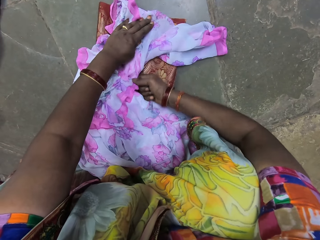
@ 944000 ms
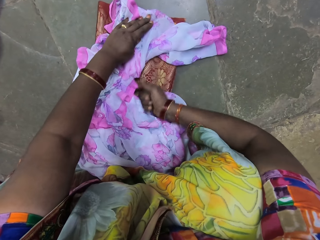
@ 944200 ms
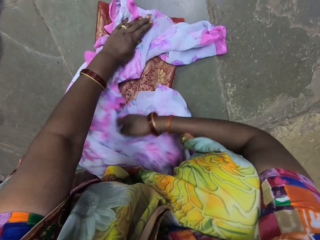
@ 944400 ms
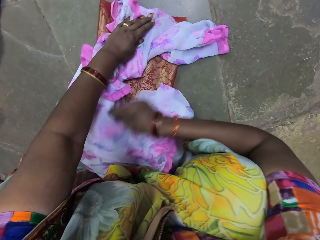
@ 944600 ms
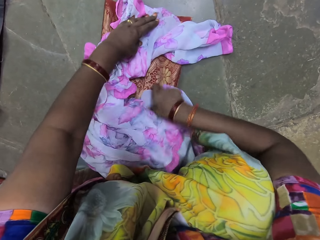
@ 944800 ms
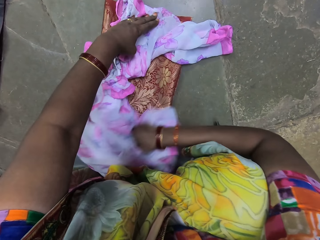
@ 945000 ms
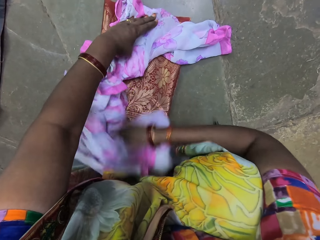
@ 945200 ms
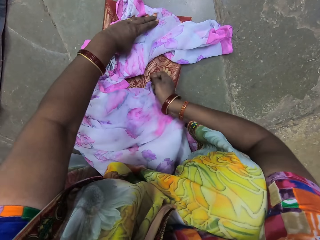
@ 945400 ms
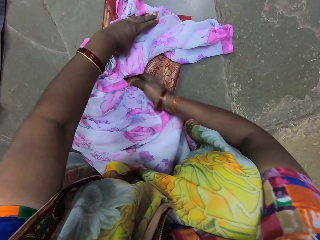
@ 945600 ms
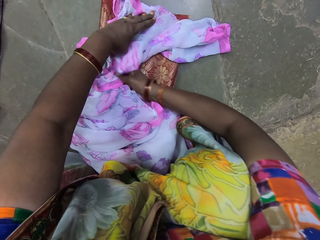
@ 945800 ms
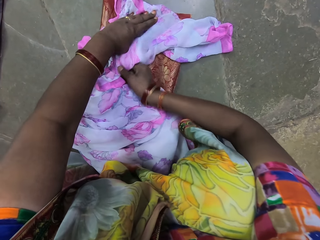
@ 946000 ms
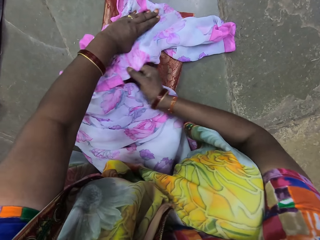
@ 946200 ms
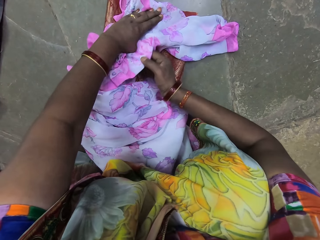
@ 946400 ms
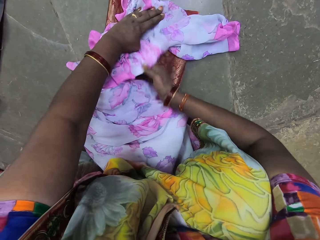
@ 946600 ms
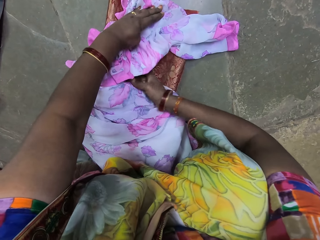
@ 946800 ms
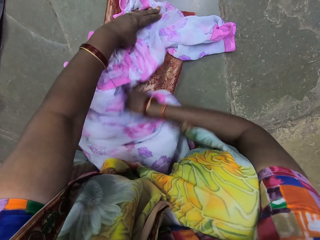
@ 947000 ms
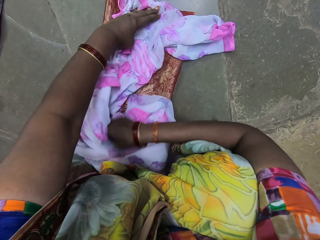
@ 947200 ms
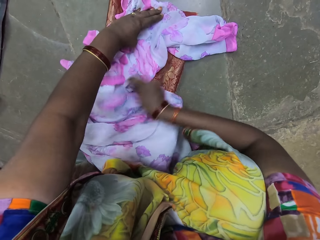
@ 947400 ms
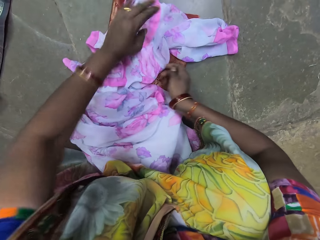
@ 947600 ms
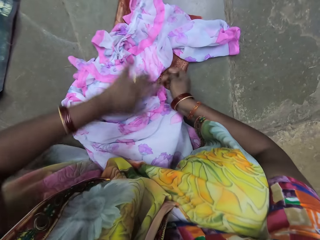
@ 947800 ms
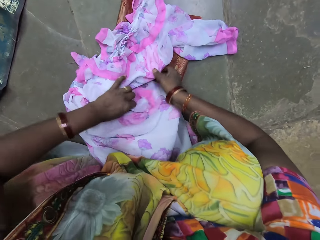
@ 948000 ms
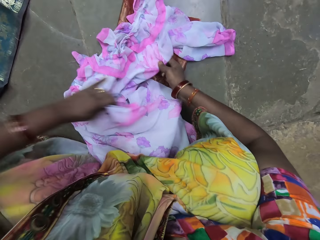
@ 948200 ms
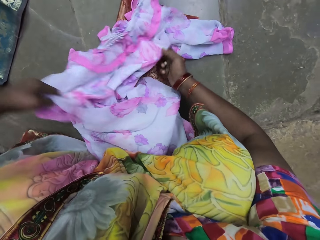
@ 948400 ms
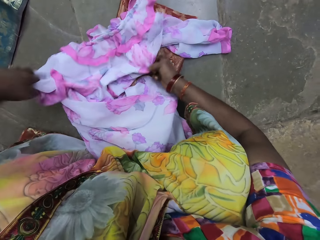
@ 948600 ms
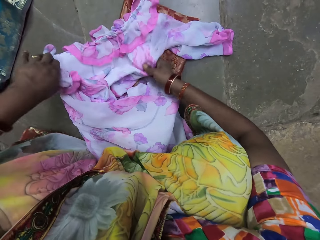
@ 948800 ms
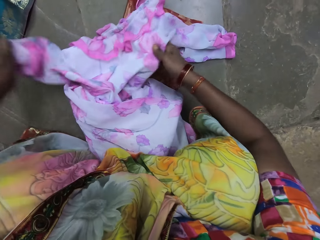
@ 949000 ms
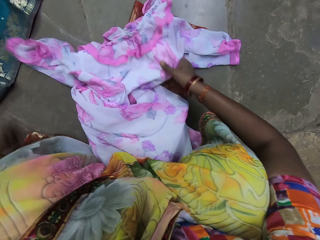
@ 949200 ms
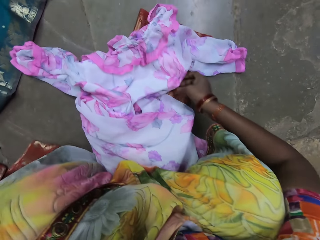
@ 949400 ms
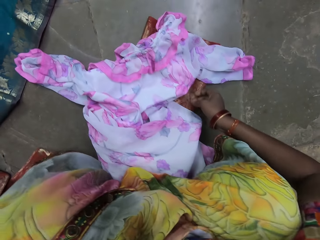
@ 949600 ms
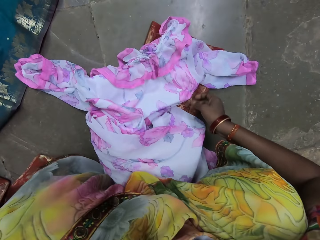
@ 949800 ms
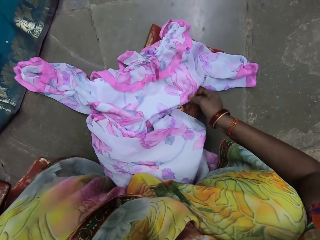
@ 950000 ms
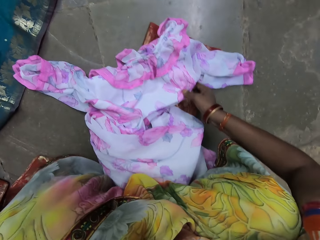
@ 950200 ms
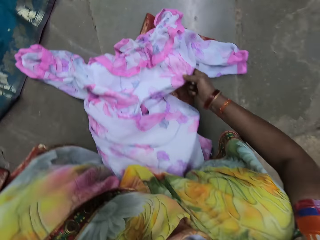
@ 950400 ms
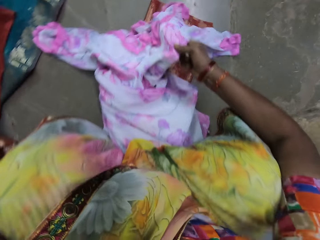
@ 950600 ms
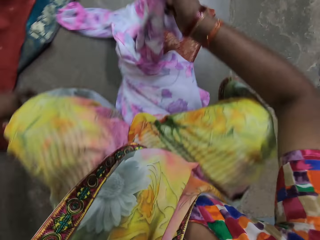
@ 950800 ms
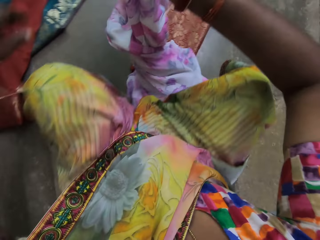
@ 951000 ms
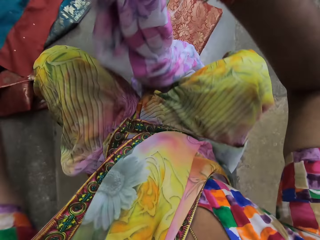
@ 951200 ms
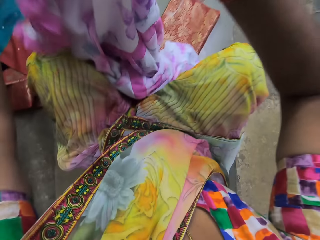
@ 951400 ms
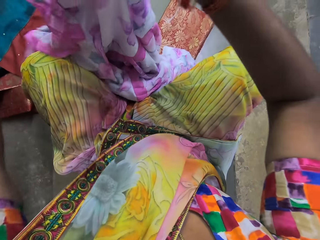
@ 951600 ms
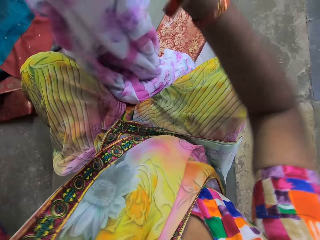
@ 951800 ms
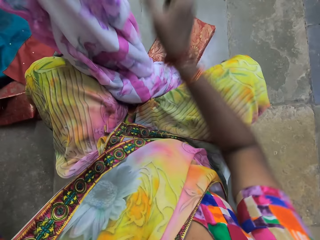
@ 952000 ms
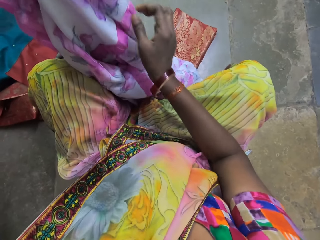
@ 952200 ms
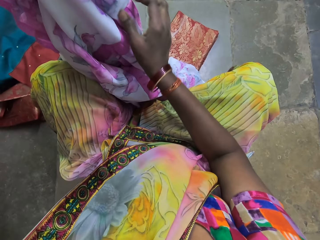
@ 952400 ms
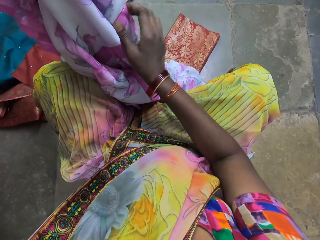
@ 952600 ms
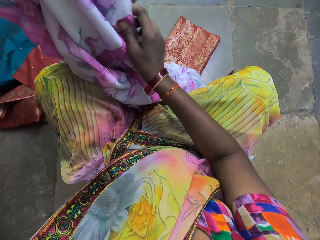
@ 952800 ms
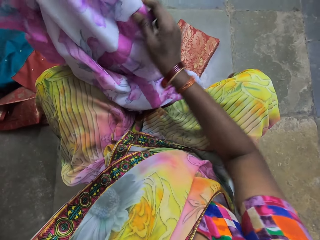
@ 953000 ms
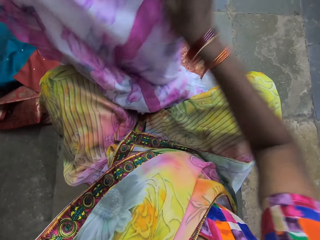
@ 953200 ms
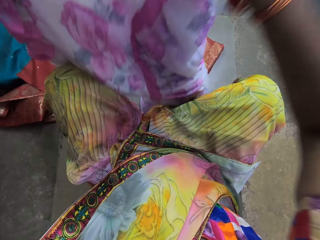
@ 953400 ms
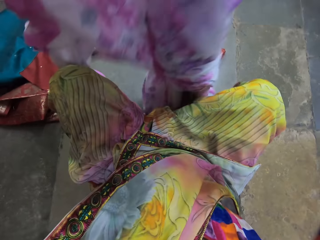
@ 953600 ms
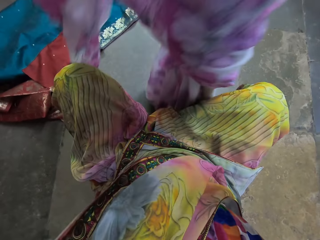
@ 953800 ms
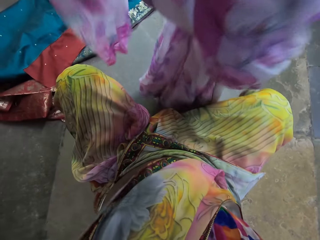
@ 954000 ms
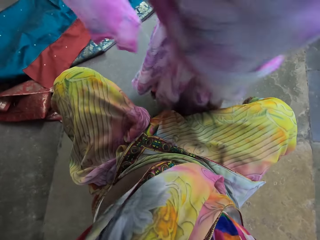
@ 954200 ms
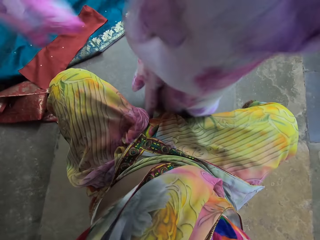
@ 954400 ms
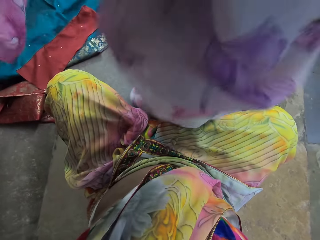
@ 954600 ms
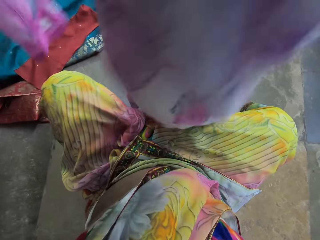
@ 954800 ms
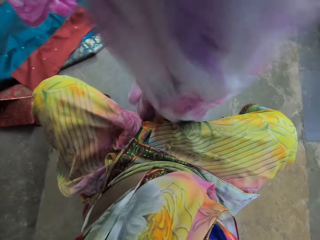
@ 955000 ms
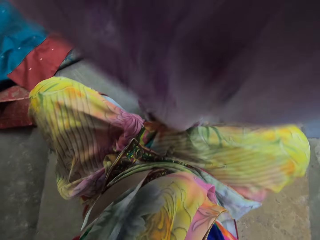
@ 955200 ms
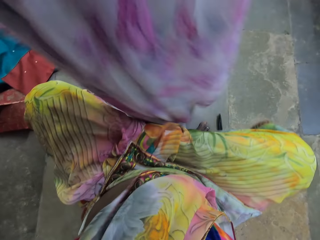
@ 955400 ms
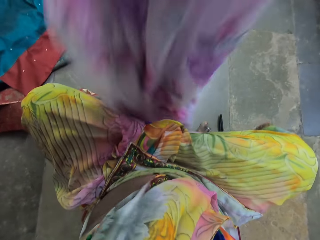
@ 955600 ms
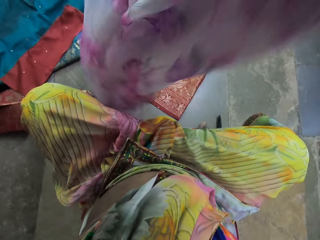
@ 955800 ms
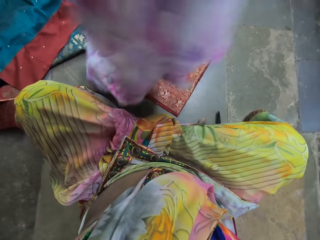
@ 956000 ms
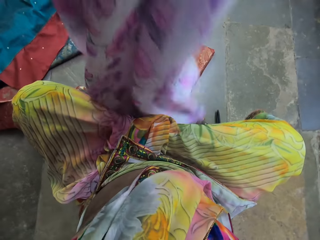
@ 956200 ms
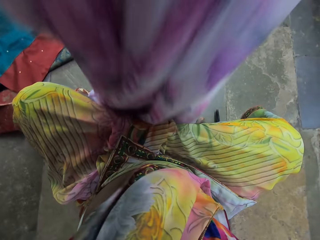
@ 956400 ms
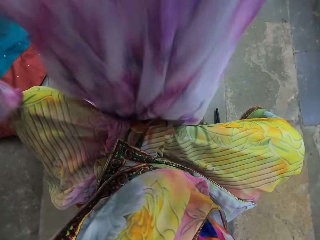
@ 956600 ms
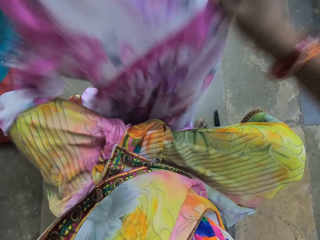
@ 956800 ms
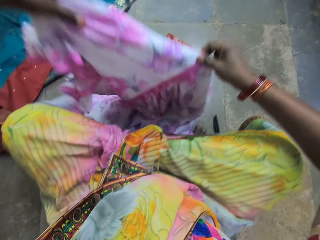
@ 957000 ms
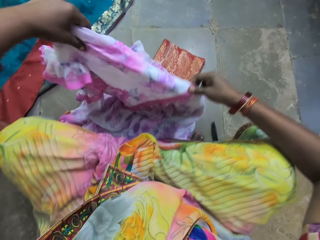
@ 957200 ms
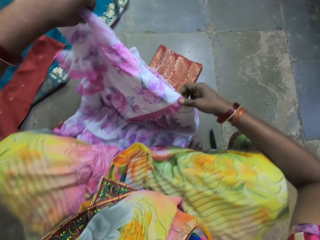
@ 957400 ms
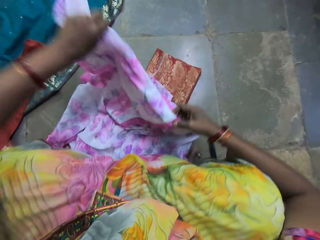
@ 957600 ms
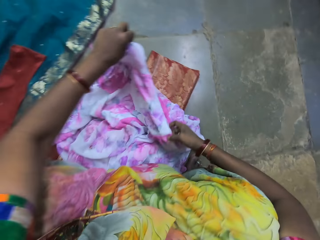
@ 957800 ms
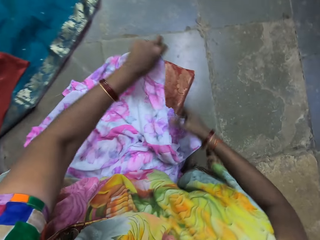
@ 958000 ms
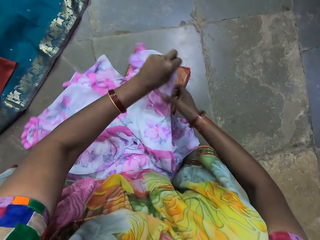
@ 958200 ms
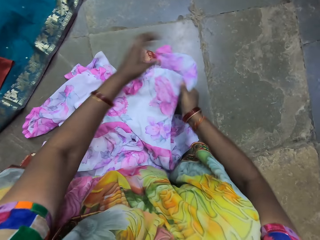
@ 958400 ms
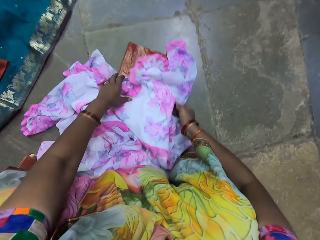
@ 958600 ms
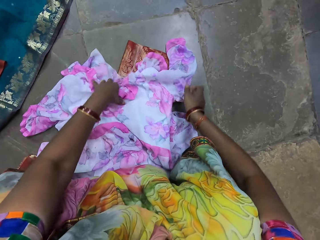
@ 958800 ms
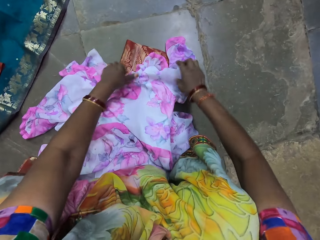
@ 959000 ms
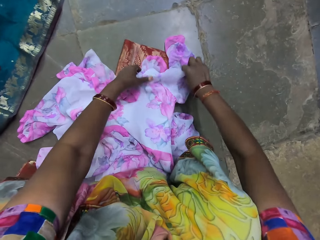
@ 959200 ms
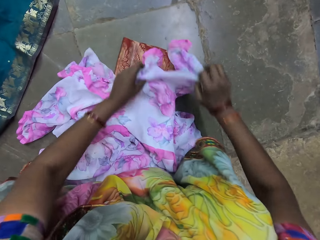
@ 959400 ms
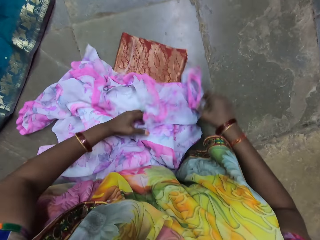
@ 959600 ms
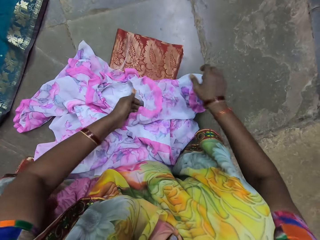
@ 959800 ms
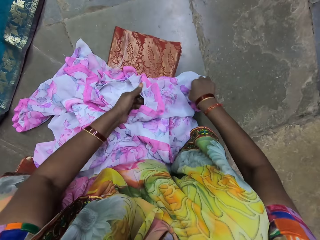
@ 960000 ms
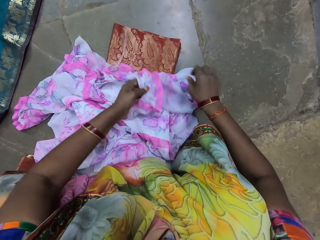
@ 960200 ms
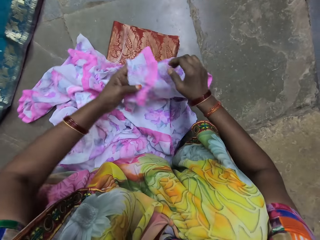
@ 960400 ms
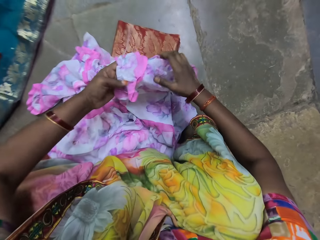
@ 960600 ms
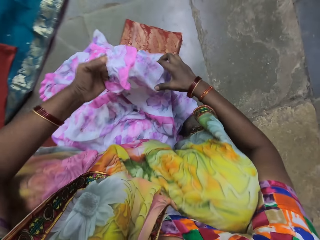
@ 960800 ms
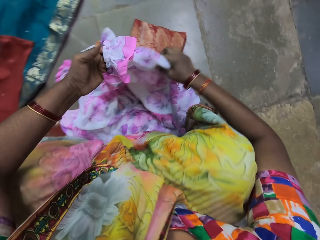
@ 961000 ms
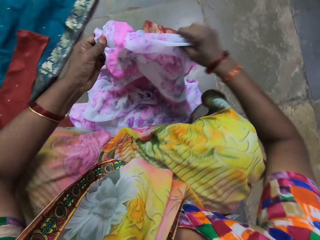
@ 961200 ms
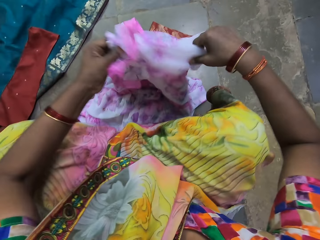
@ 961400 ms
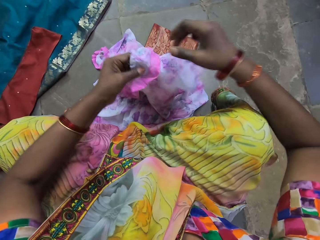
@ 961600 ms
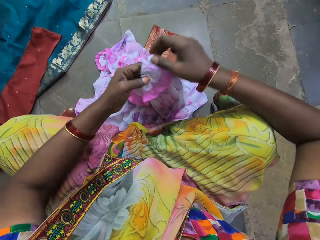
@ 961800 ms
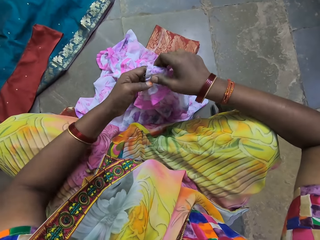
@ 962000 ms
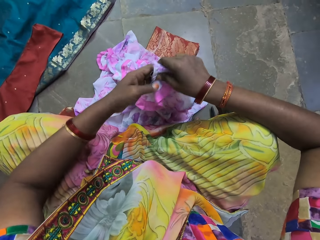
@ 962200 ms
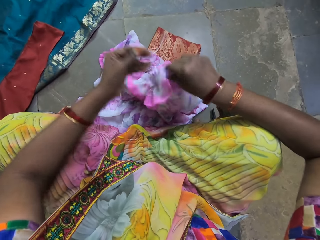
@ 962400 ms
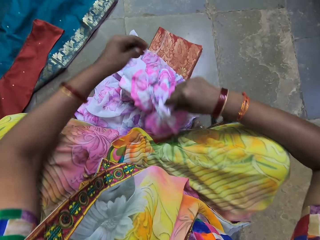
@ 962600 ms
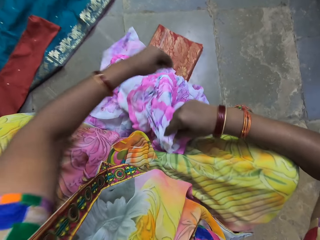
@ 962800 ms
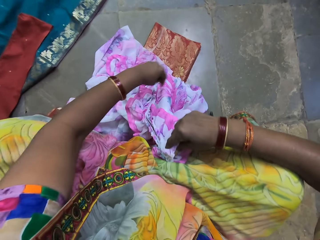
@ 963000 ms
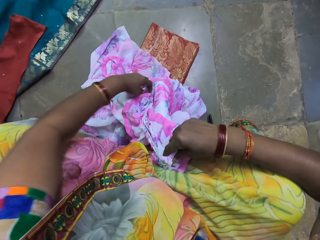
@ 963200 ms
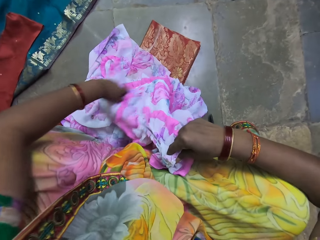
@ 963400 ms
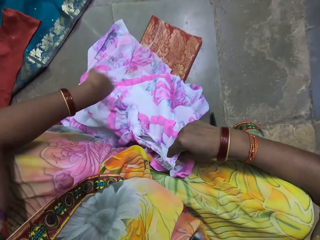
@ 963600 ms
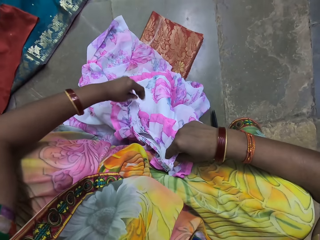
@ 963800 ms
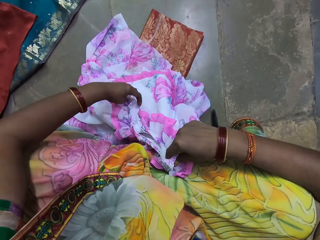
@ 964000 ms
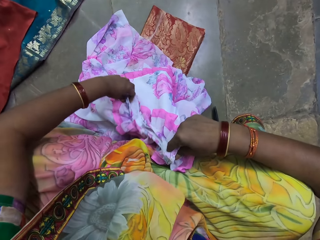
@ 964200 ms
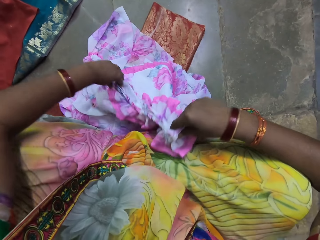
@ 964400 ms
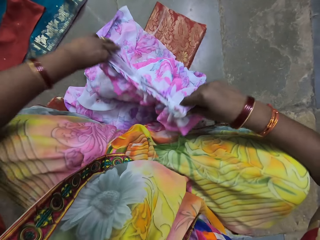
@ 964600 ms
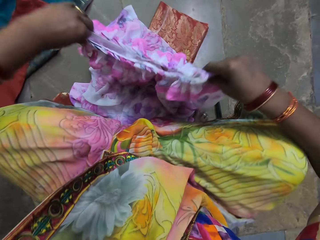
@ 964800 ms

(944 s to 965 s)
The camera wearer picks the dress from the floor with her right hand. She arranges the dress with both hands. She drops the dress on the fabric on the floor with both hands. She arranges the dress on the fabric on the floor with both hands.
